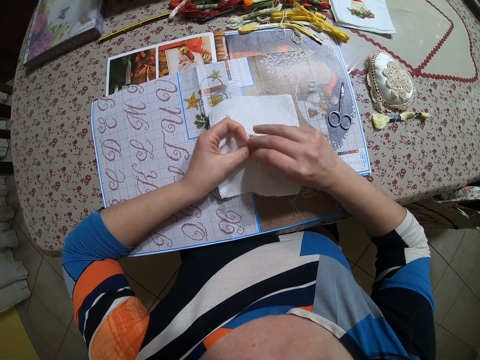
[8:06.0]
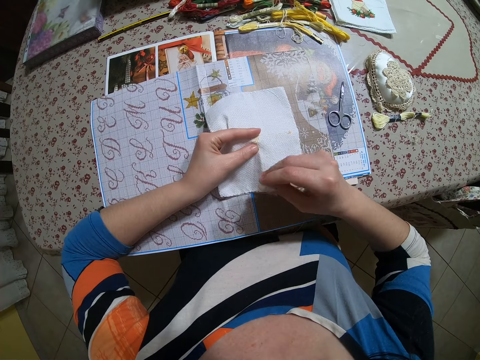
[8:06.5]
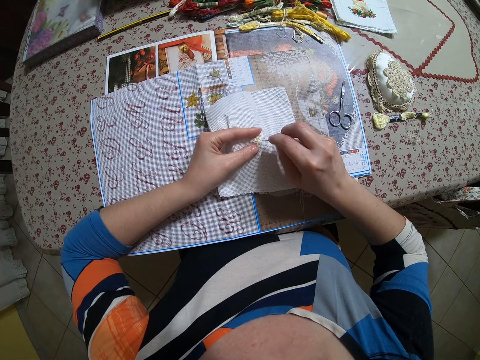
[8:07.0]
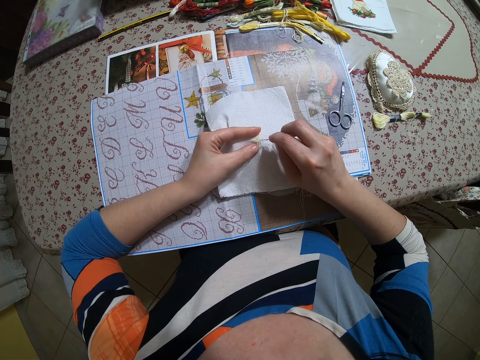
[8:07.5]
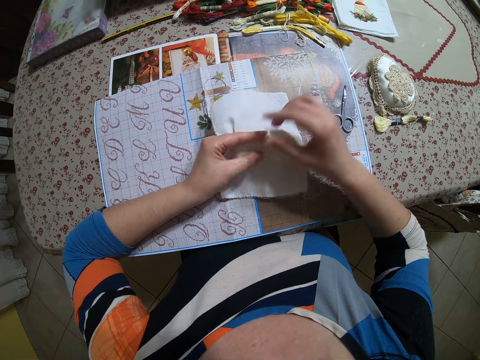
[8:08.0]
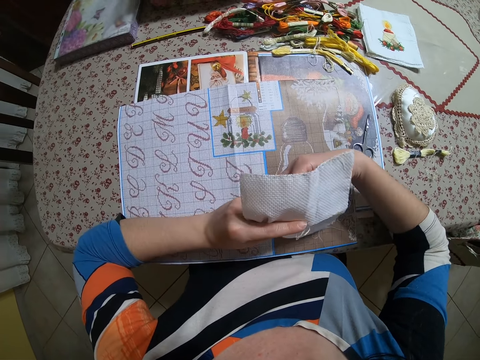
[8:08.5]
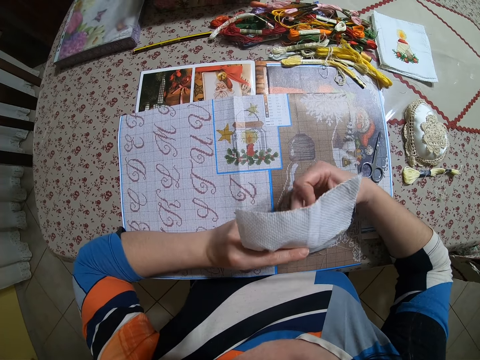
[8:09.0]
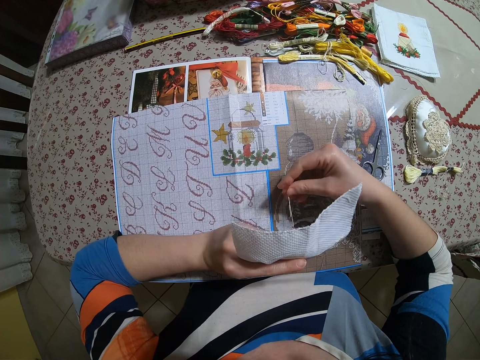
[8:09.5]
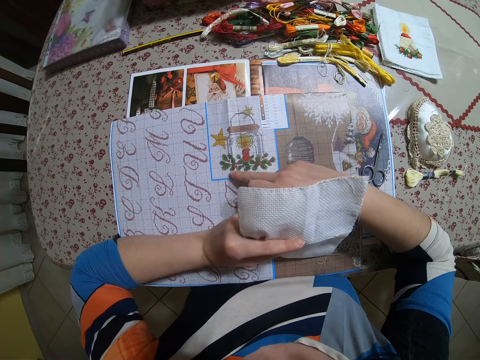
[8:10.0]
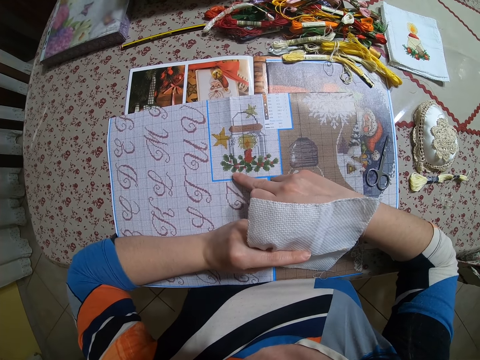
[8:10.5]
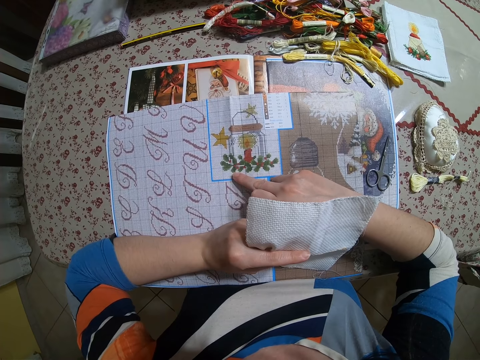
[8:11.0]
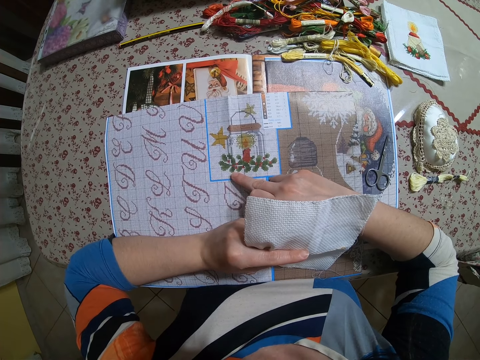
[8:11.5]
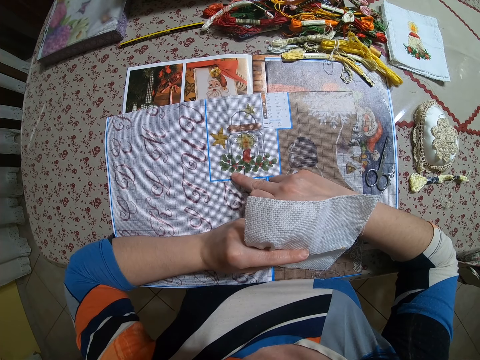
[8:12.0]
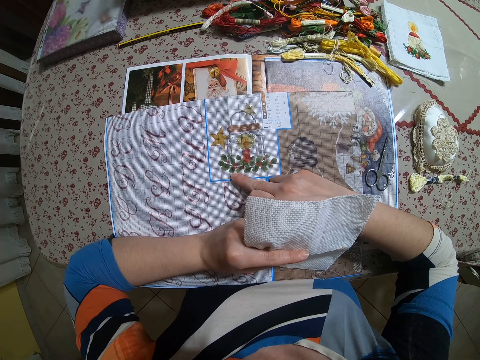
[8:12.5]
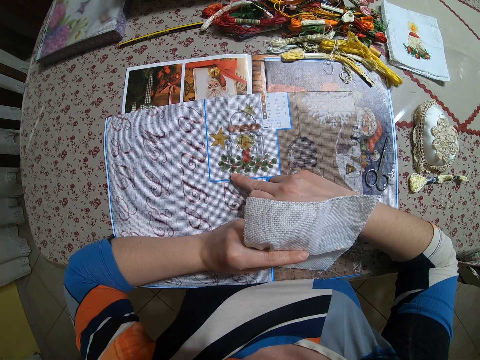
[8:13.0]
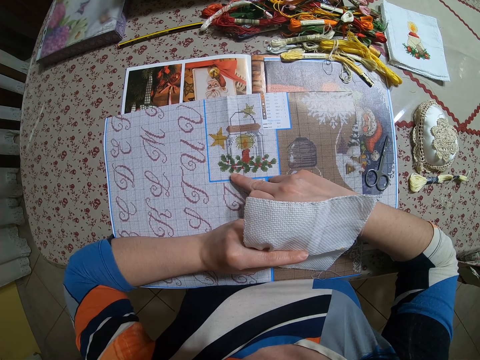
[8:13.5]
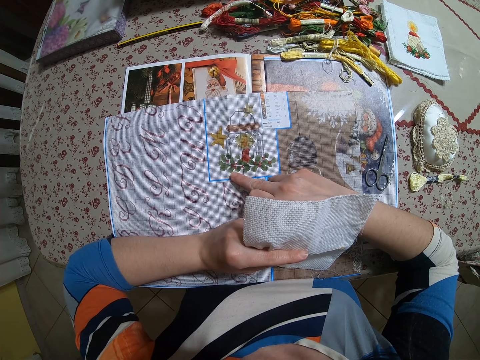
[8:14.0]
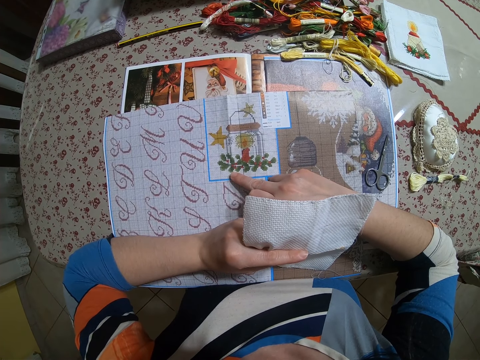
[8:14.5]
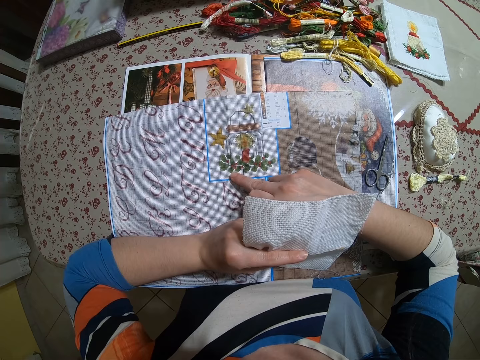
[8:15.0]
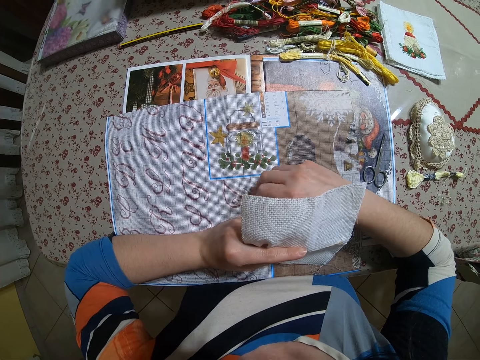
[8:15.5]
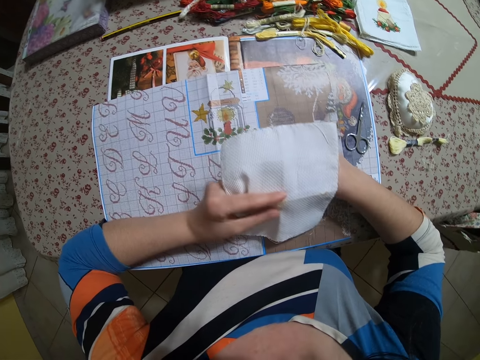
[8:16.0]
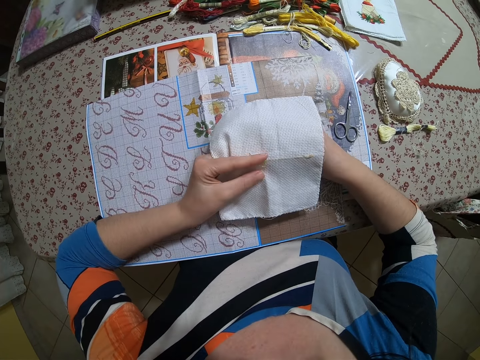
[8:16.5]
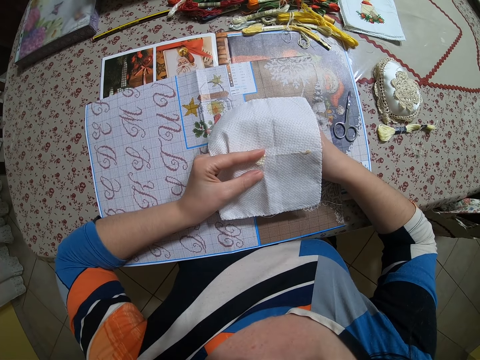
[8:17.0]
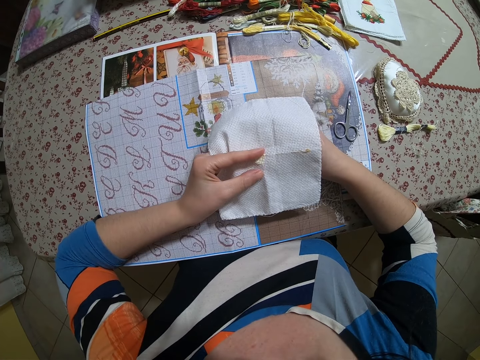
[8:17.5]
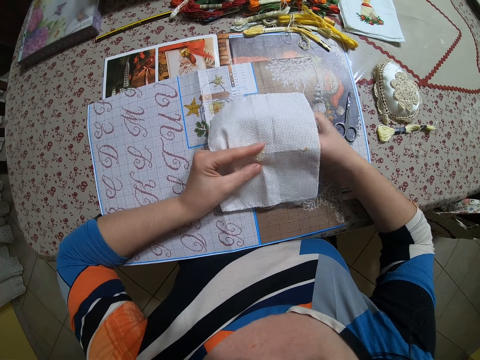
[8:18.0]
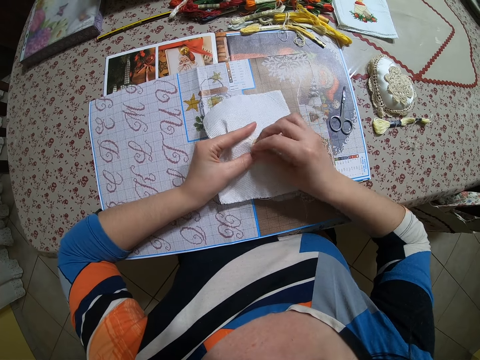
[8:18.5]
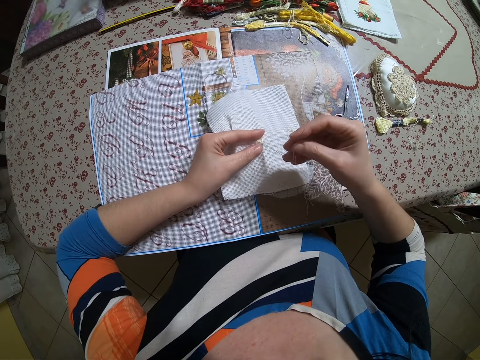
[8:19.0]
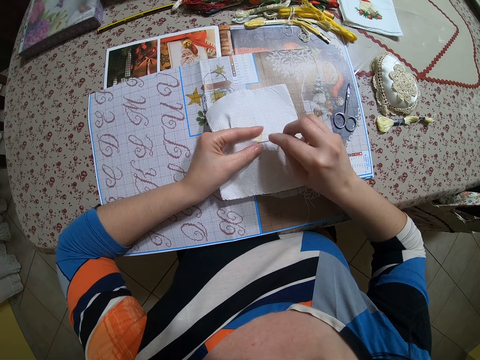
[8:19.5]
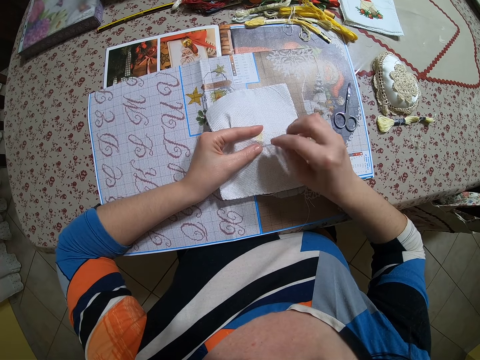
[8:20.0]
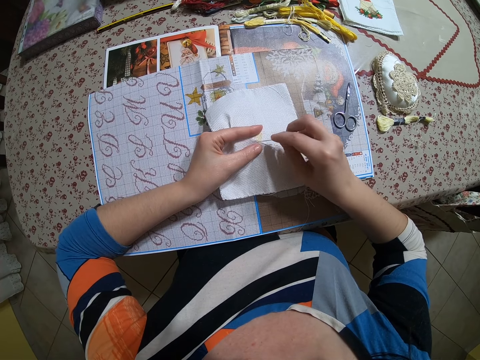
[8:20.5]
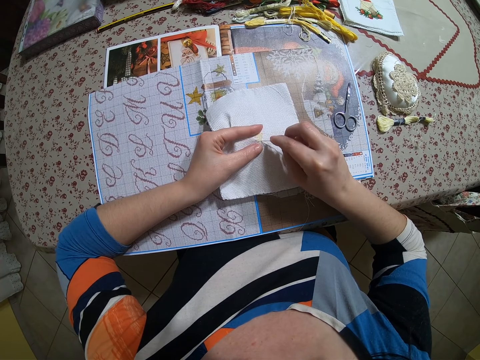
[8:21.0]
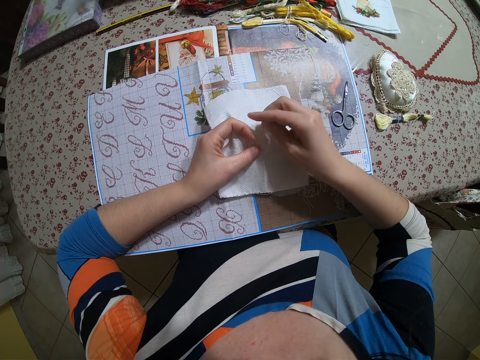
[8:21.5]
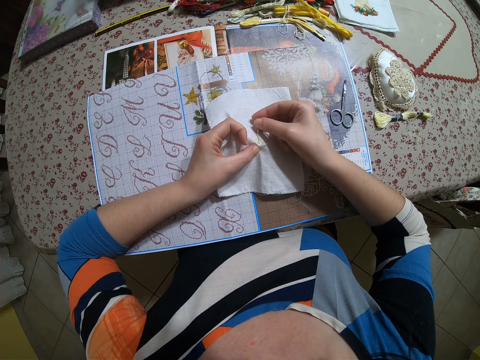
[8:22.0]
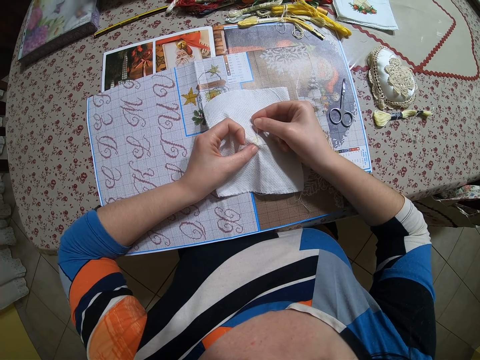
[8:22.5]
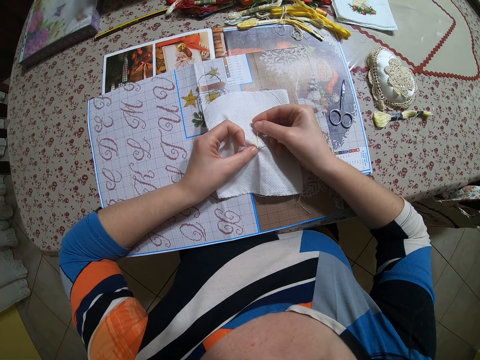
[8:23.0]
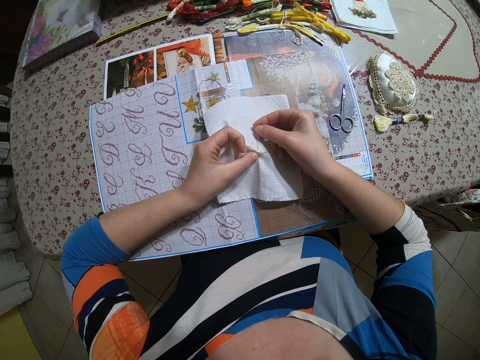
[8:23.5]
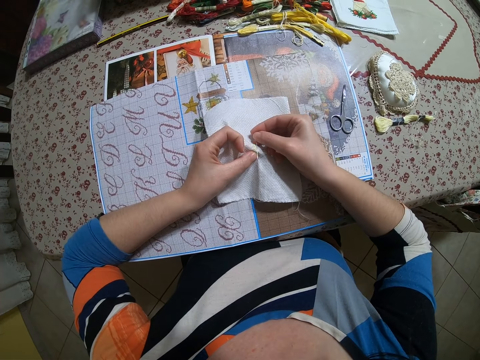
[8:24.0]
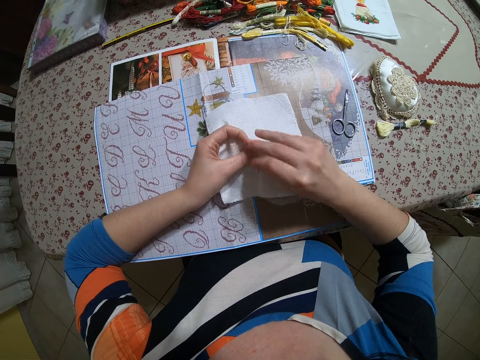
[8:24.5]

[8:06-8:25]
The camera wearer turns the piece of cloth. She pulls out thread. She puts her right hand on the paper on the bed. She points at a pattern on the paper. She pulls the needle and the thread out of the paper in her left hand with her right hand. She sews on the paper in her left hand with the needle in her right hand.

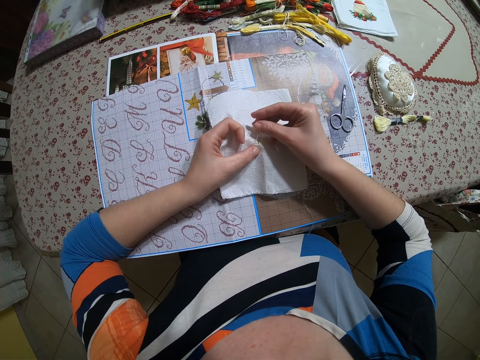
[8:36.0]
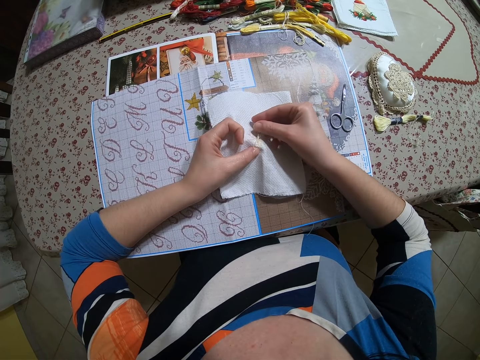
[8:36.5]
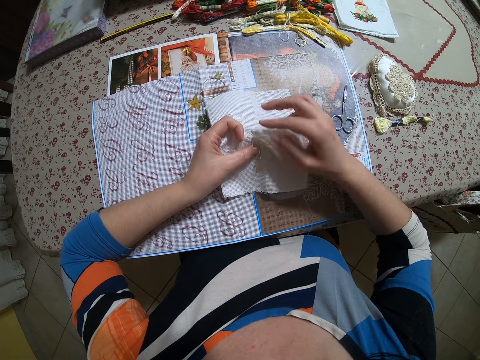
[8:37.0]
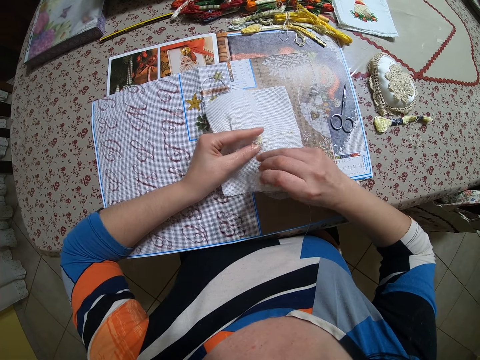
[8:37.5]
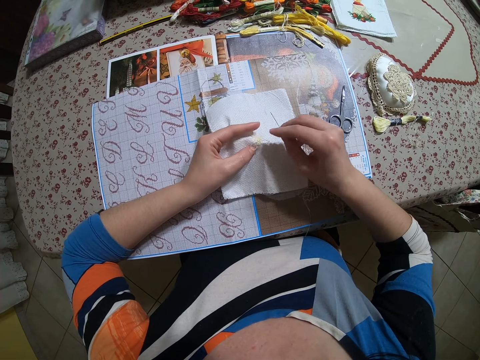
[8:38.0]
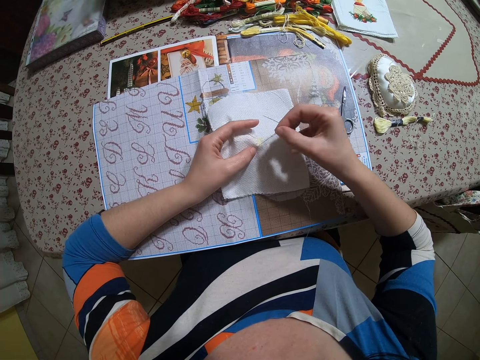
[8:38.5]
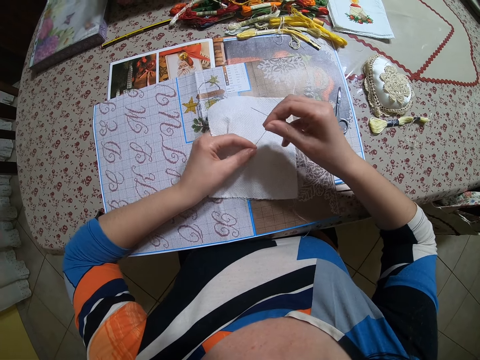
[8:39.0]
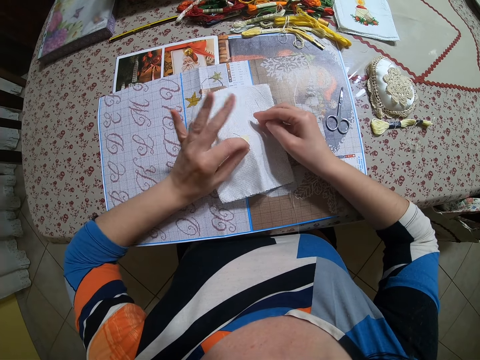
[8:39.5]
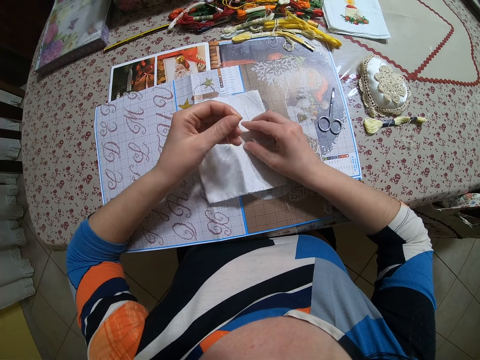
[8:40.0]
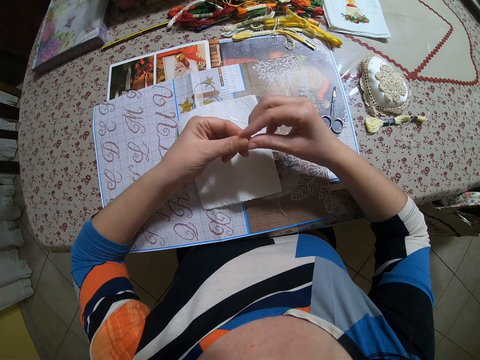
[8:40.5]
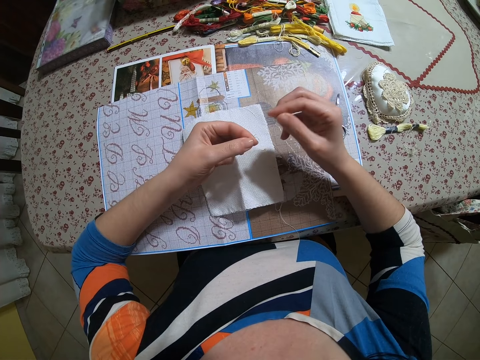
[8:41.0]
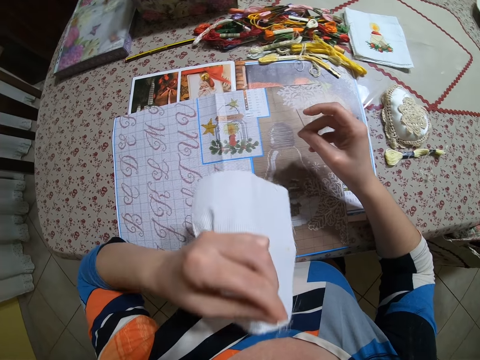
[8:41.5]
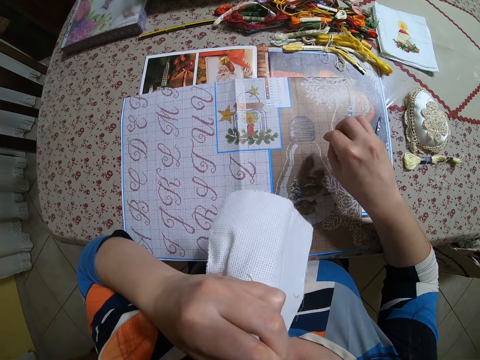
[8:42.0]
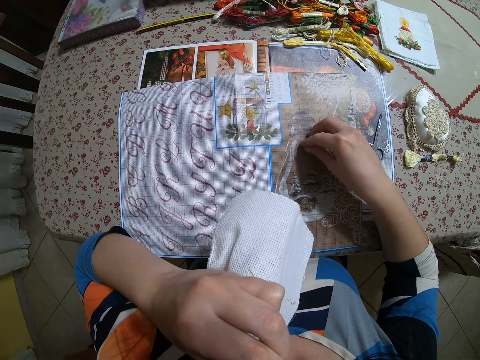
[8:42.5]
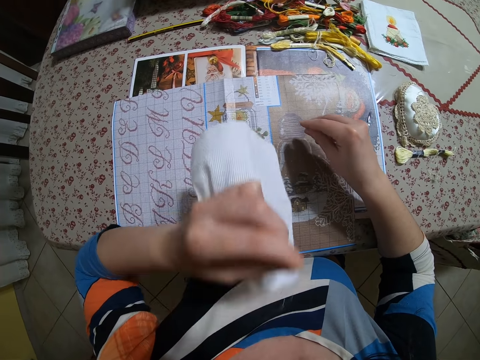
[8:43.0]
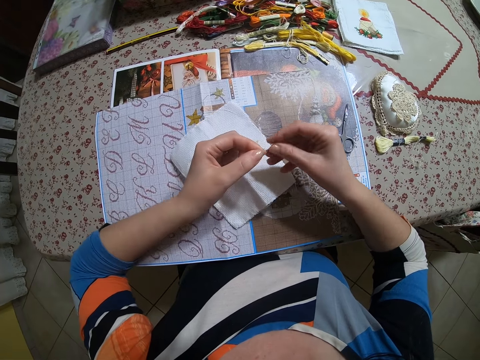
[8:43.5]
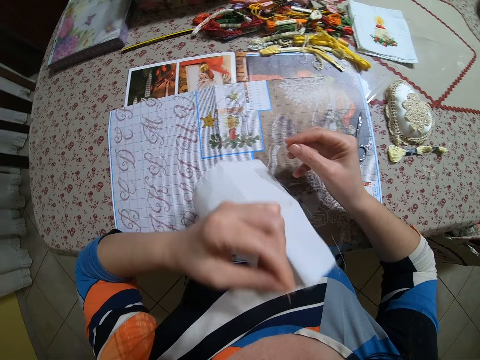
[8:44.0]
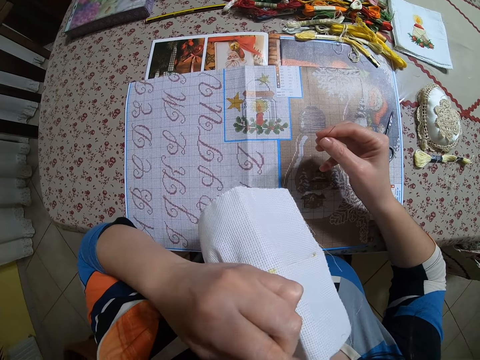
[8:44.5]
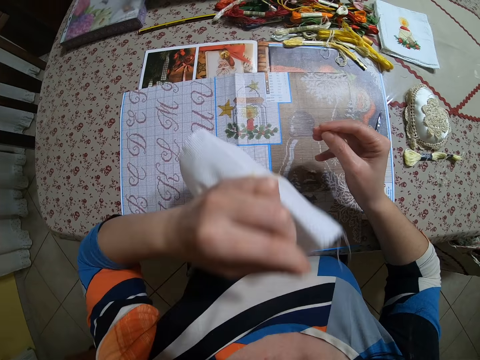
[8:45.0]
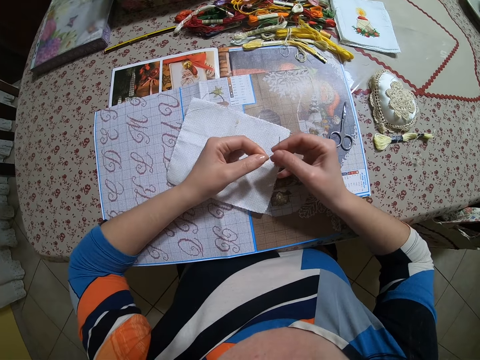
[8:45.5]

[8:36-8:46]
The camera wearer pulls the thread out of the paper in her left hand with her right hand. She holds the thread with her left hand. She holds the thread with her right hand. She puts the thread towards her mouth. She holds the thread with both hands. She puts the thread in her mouth.
